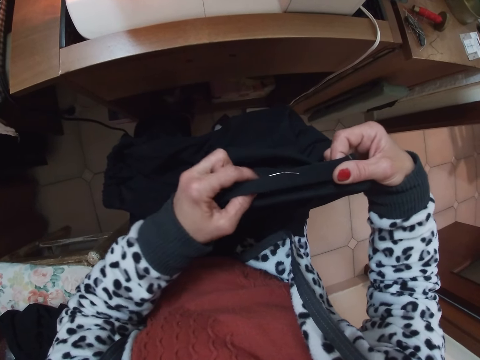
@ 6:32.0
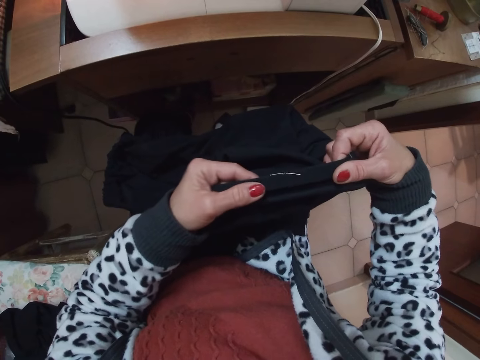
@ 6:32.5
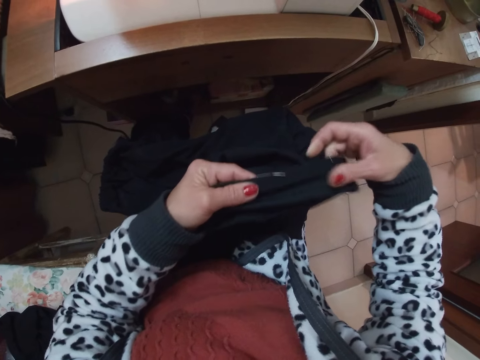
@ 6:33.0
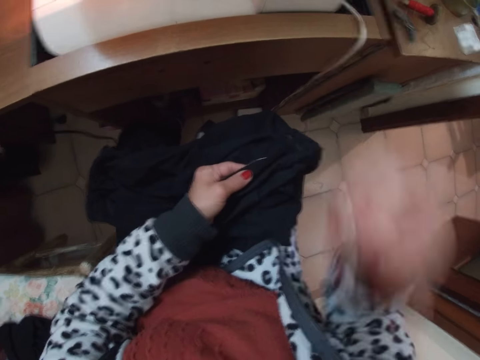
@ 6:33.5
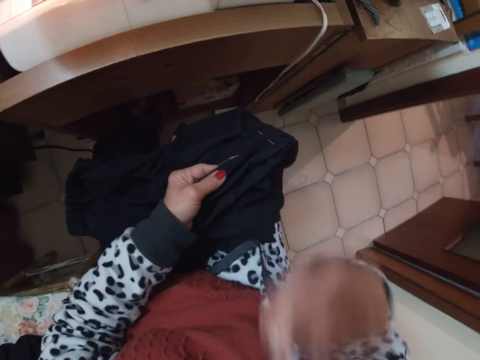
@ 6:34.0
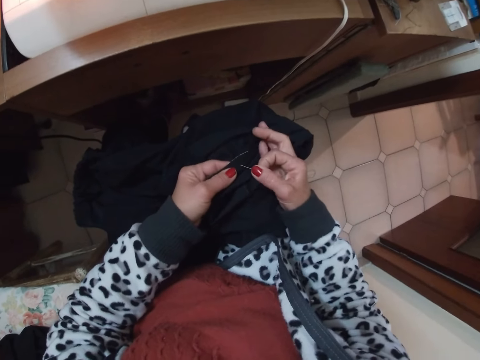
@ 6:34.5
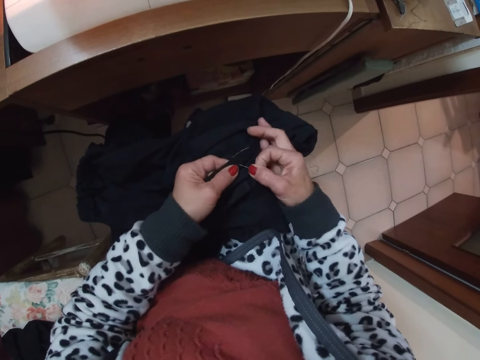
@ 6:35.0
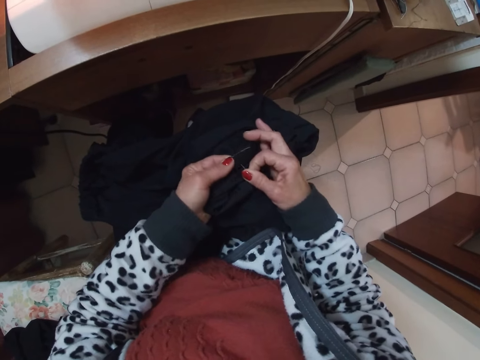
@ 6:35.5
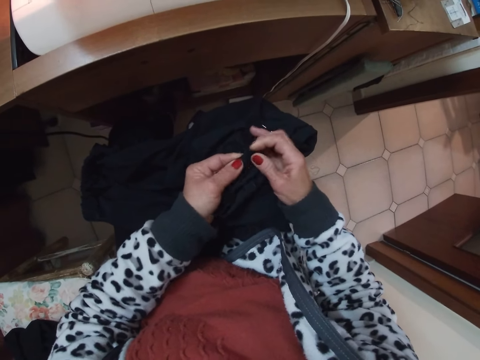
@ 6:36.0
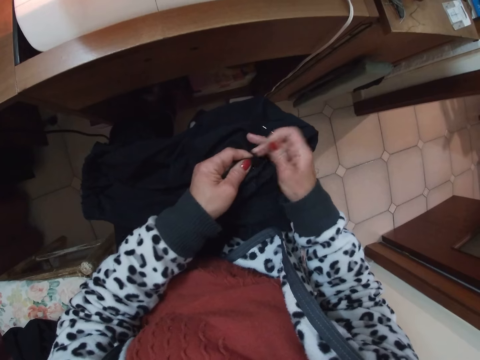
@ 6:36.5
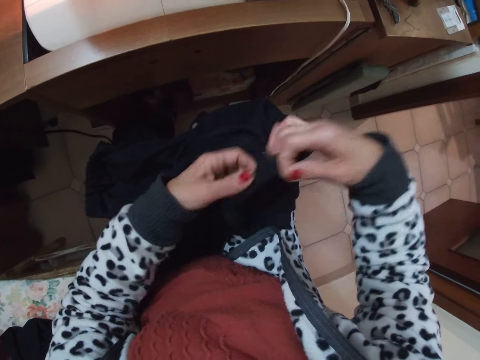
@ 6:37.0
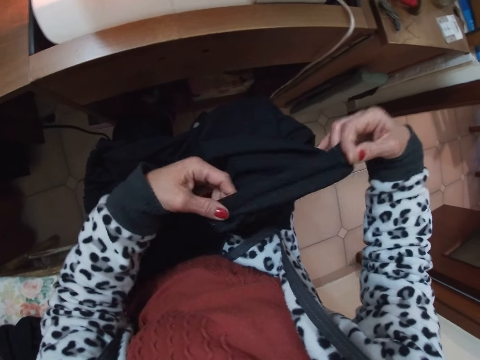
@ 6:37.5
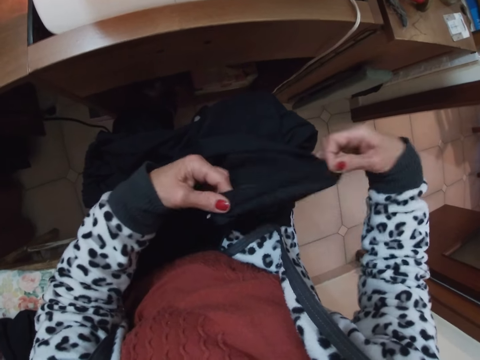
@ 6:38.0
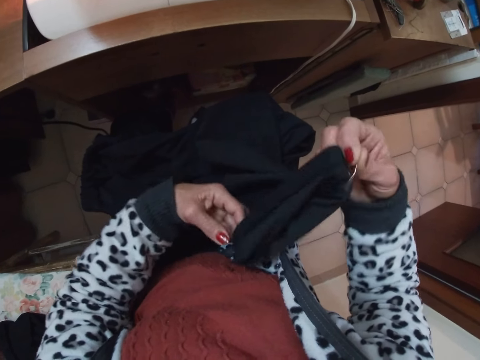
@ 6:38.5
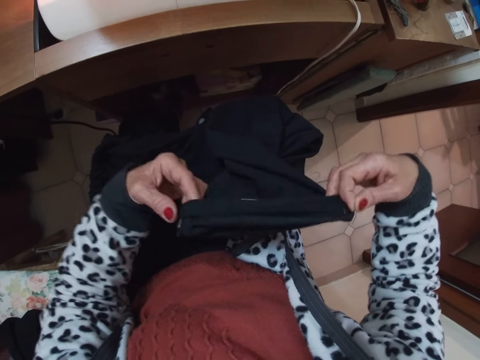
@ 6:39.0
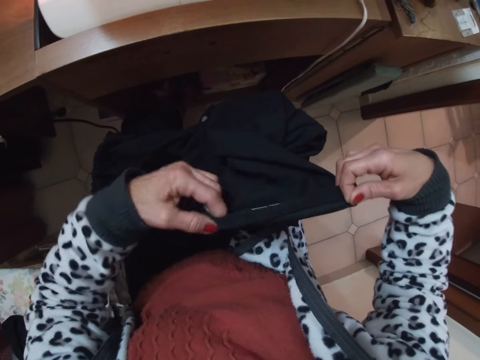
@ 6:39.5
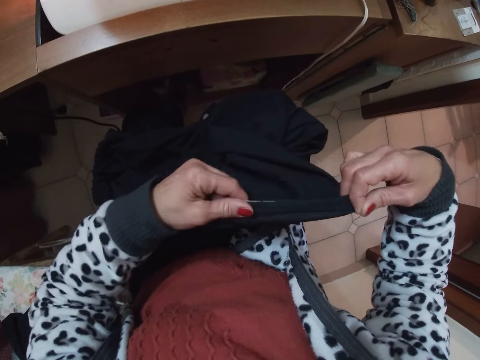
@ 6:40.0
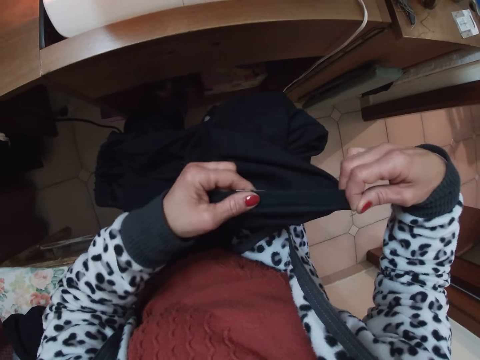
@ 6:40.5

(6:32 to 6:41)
The camera wearer removes a pin from her mouth with her right hand. She pins the cloth with her right hand. She adjusts the edges of the cloth with her two hands.

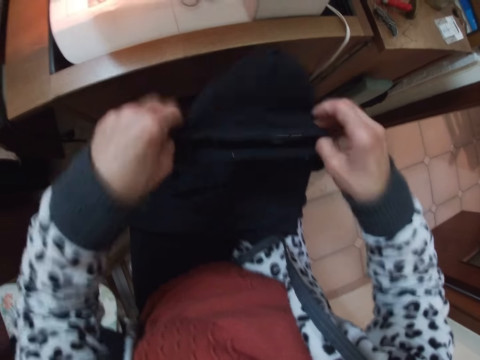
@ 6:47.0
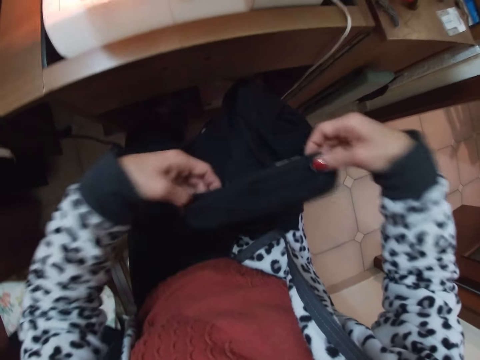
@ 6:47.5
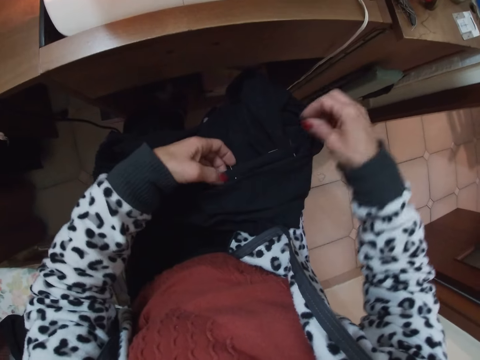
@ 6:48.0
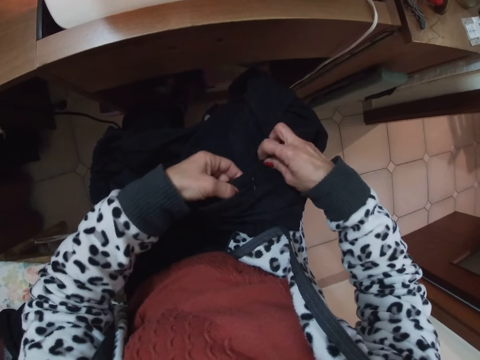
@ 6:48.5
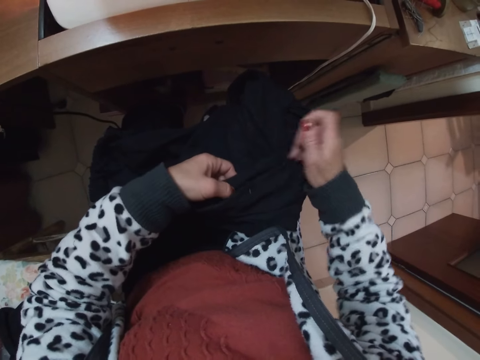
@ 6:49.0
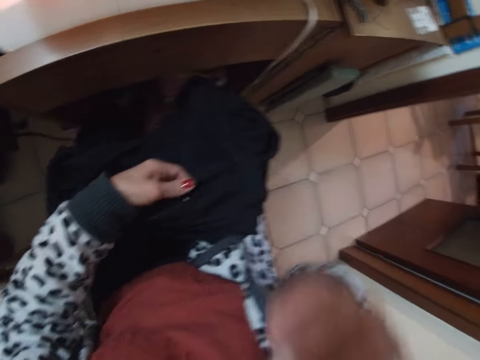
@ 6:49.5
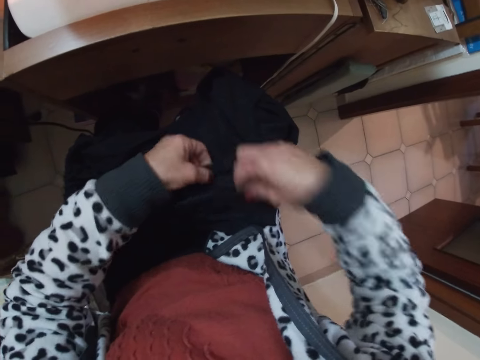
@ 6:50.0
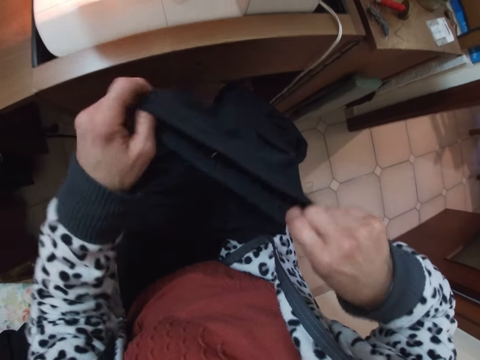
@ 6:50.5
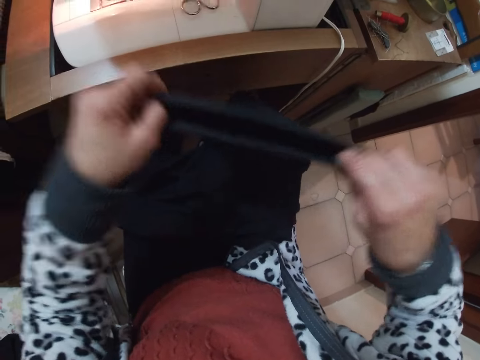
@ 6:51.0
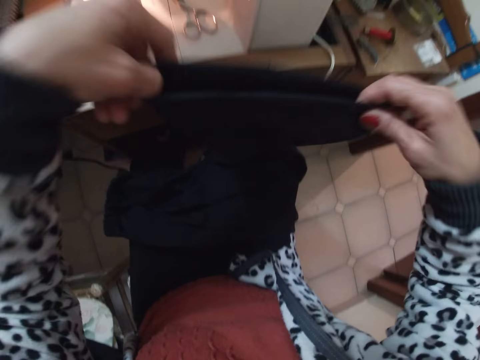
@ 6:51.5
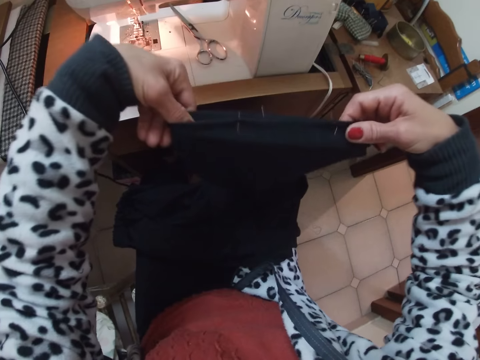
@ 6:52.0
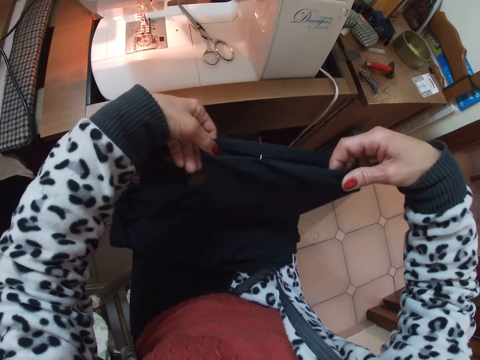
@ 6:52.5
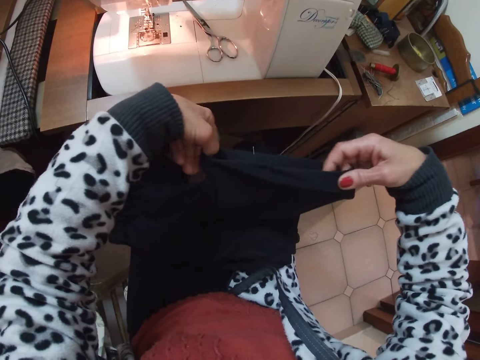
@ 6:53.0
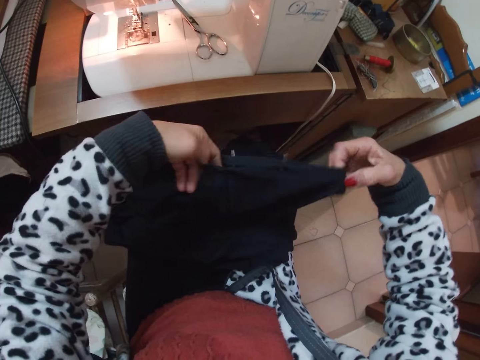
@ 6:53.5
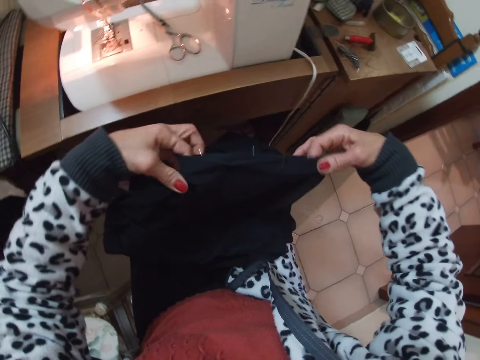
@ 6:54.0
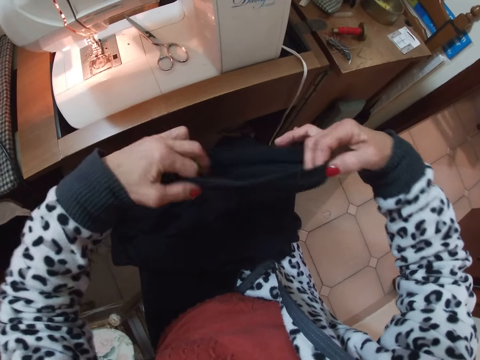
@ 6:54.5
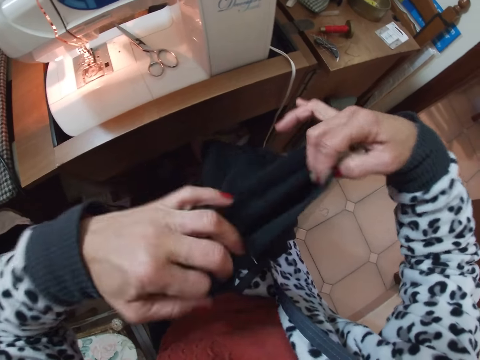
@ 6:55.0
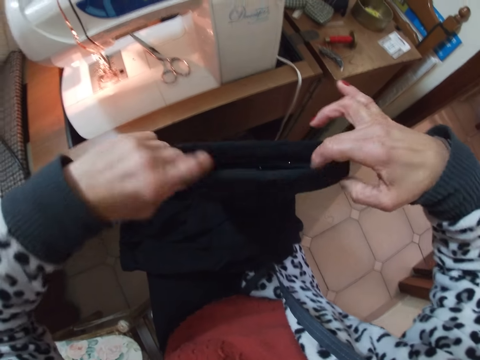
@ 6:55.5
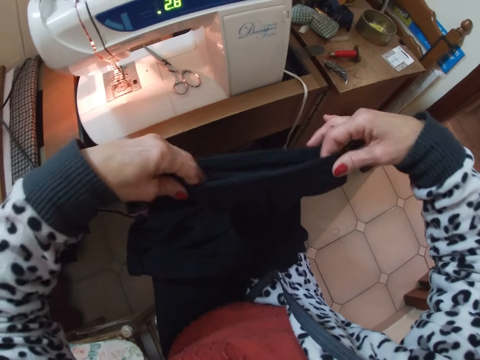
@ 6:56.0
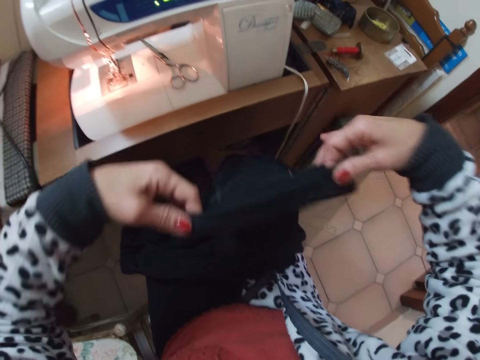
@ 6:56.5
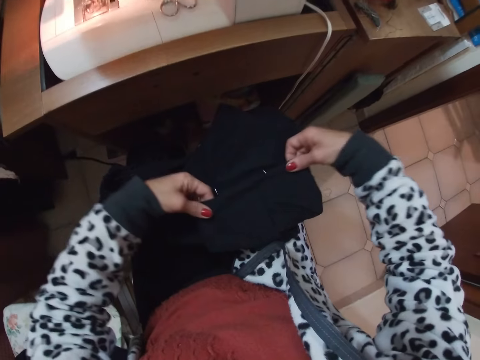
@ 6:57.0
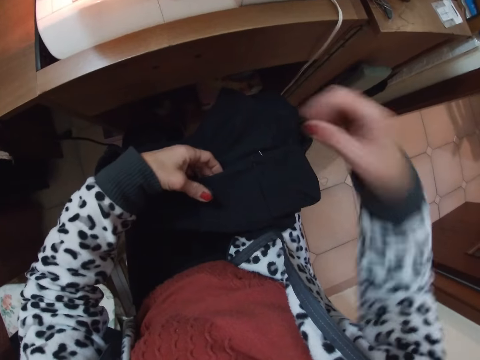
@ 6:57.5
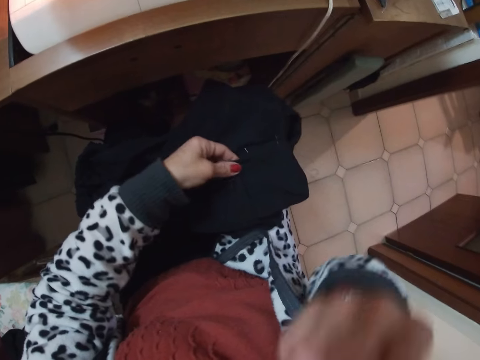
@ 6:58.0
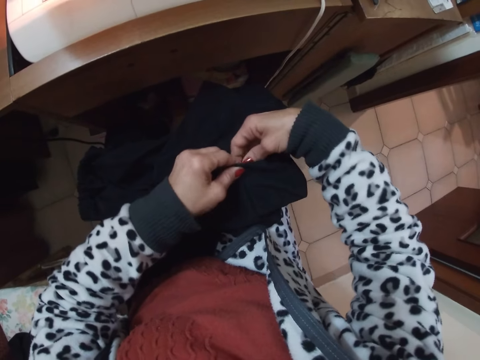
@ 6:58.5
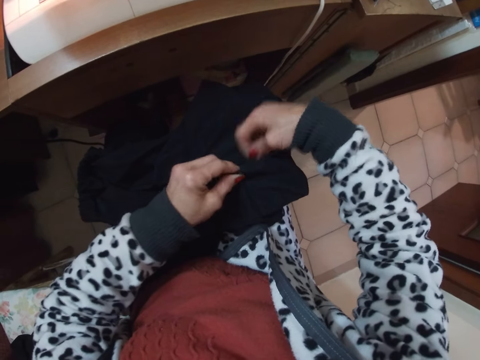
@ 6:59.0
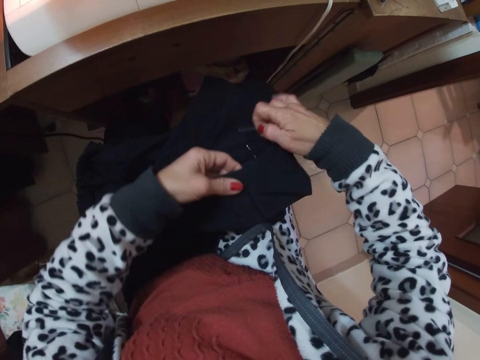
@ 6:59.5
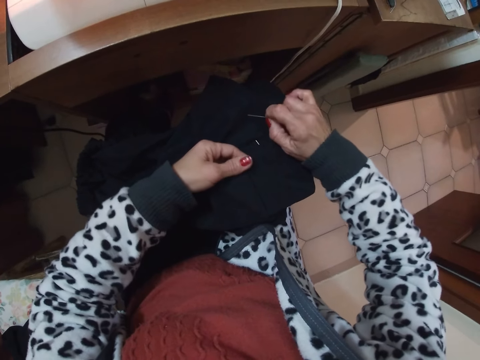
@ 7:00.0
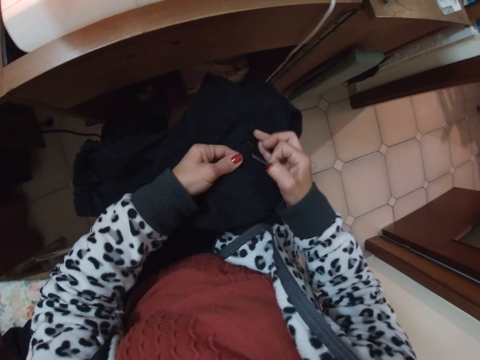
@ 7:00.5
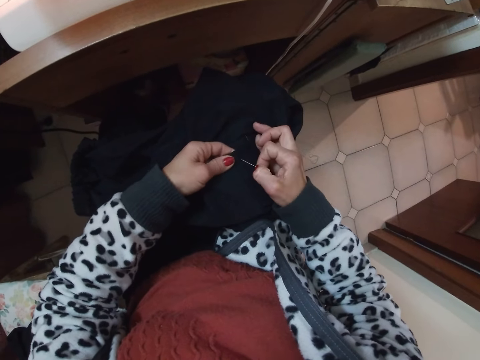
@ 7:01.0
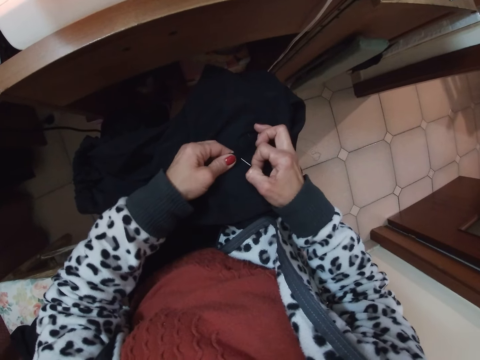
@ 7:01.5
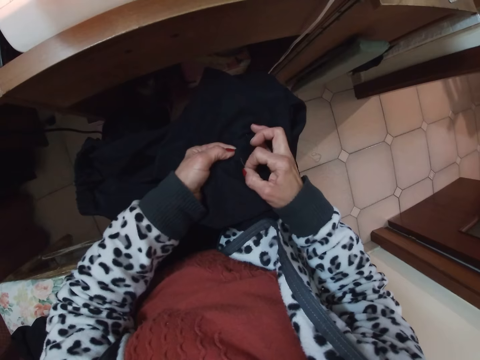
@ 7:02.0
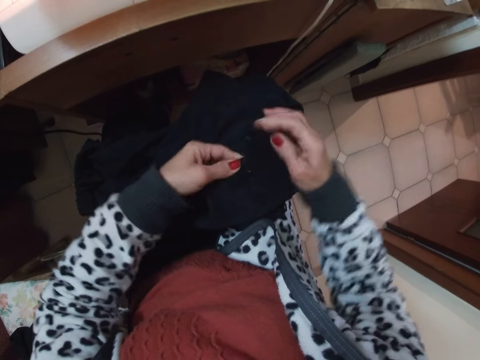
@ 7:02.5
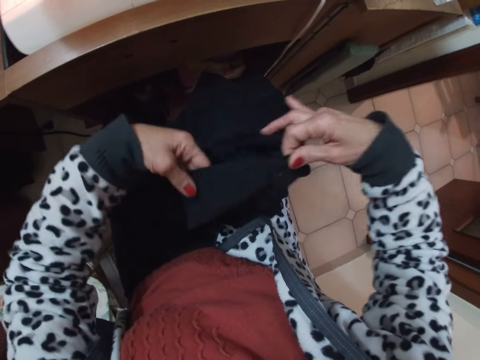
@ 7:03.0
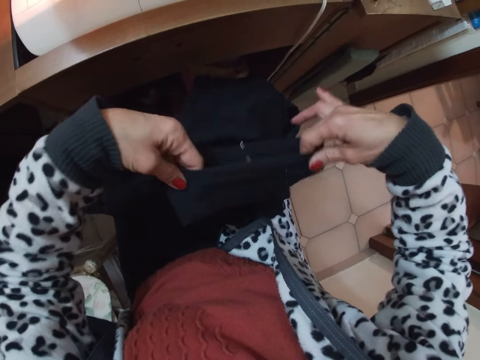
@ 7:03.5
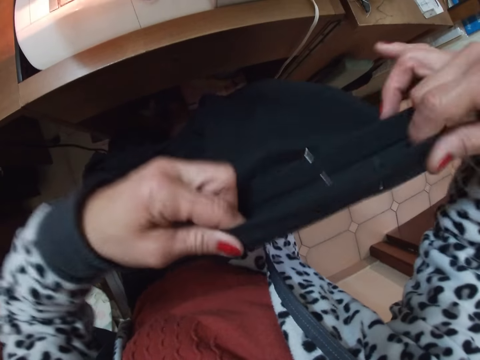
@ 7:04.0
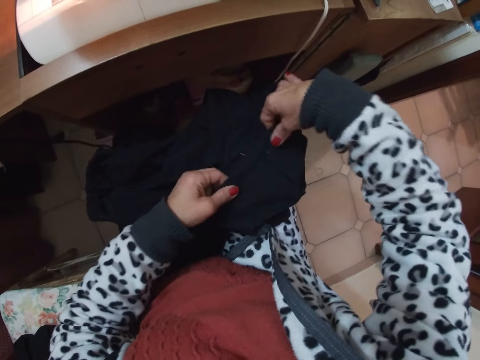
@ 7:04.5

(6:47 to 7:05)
The camera wearer removes a pin from the cloth with her right hand. She raises her right hand towards her mouth. She adjusts the edges of the cloth with her two hands. She removes a pin from her mouth with her right hand. She removes a pin from the cloth with her right hand. She pins the cloth with her right hand. She adjusts the edges of the cloth with her two hands.
